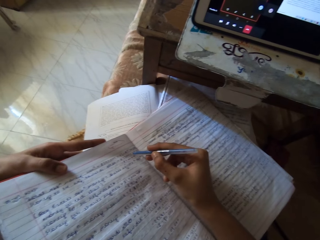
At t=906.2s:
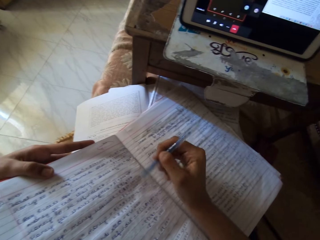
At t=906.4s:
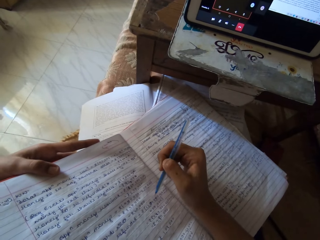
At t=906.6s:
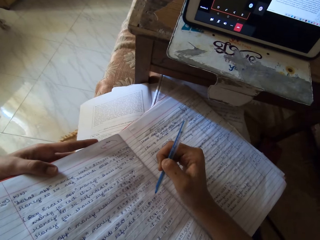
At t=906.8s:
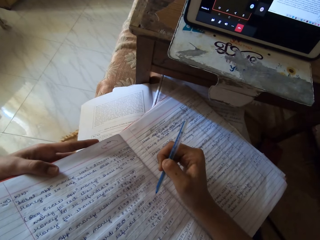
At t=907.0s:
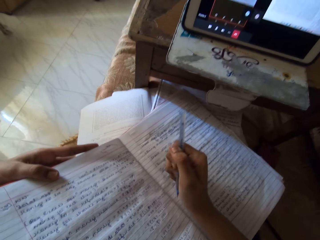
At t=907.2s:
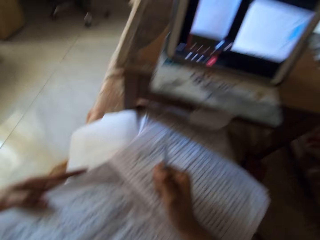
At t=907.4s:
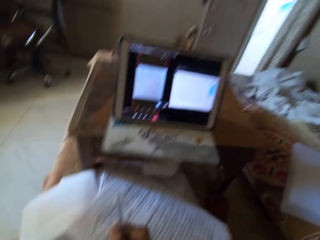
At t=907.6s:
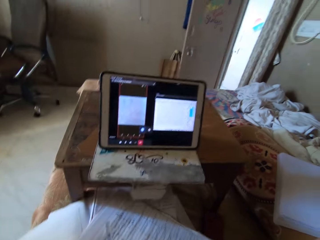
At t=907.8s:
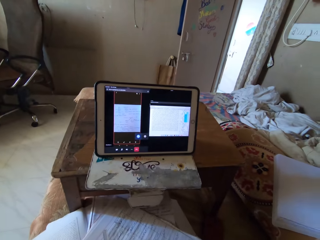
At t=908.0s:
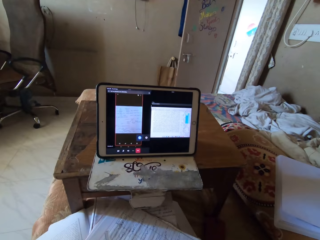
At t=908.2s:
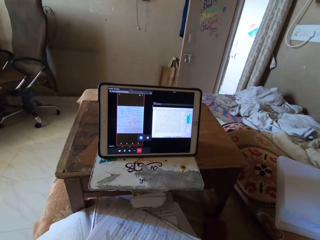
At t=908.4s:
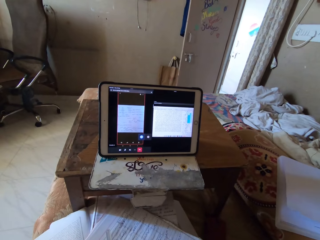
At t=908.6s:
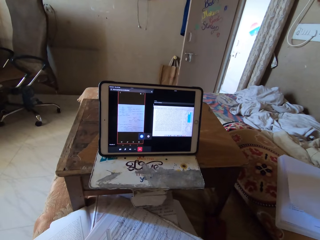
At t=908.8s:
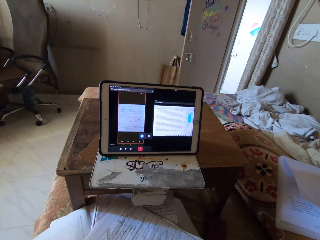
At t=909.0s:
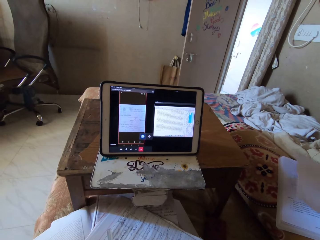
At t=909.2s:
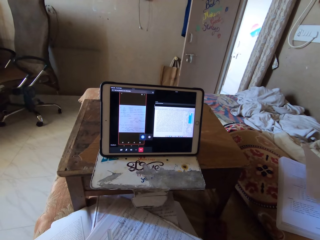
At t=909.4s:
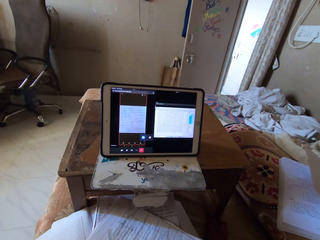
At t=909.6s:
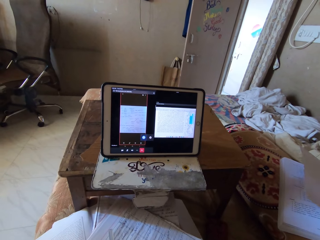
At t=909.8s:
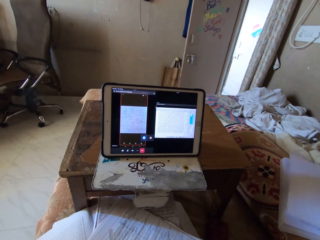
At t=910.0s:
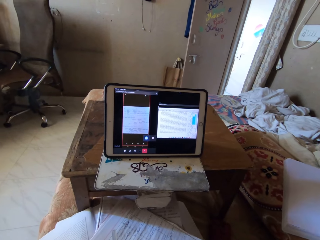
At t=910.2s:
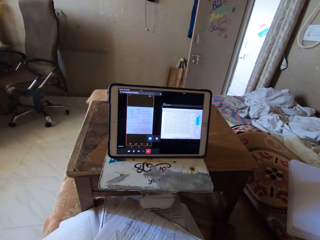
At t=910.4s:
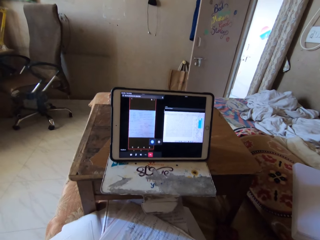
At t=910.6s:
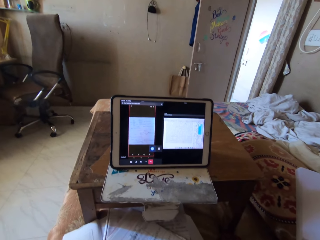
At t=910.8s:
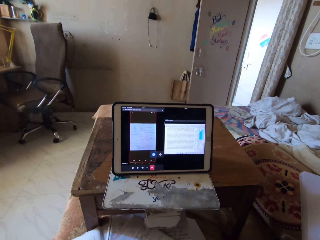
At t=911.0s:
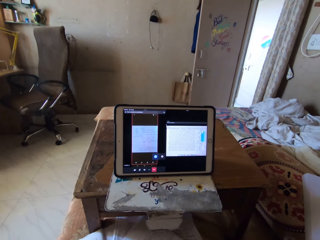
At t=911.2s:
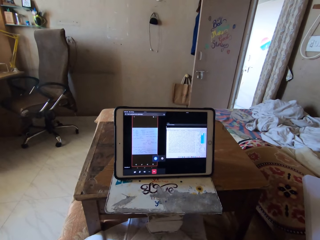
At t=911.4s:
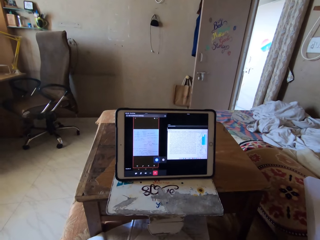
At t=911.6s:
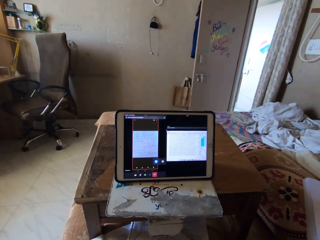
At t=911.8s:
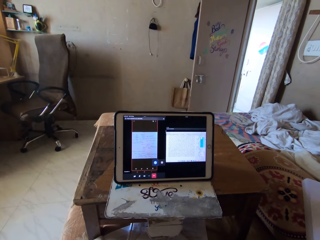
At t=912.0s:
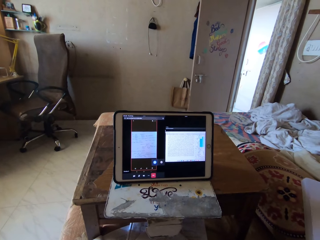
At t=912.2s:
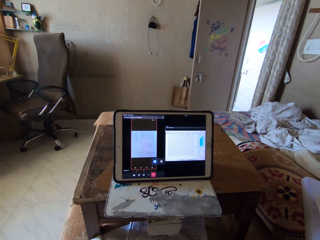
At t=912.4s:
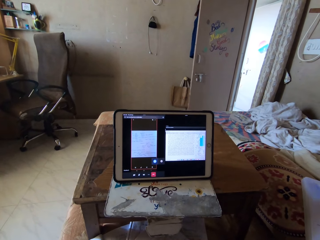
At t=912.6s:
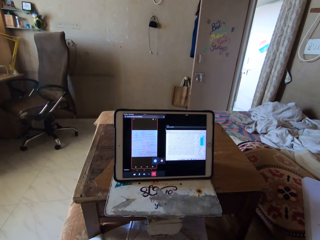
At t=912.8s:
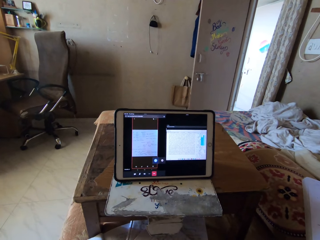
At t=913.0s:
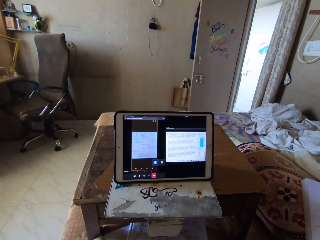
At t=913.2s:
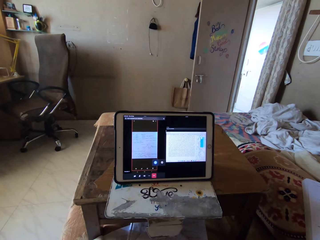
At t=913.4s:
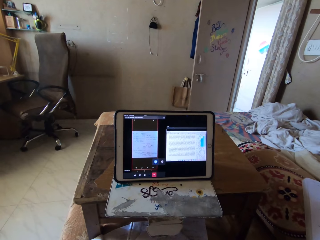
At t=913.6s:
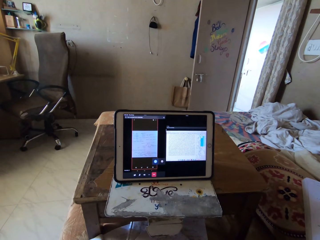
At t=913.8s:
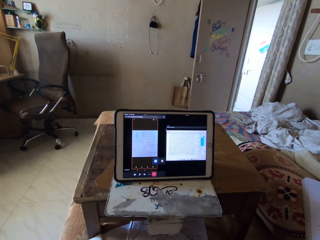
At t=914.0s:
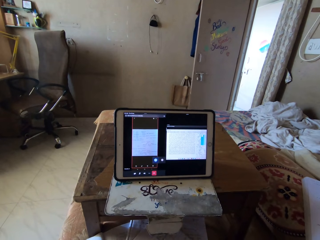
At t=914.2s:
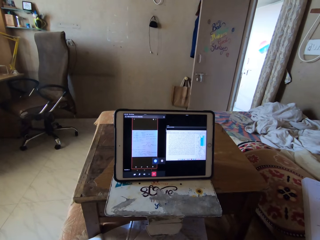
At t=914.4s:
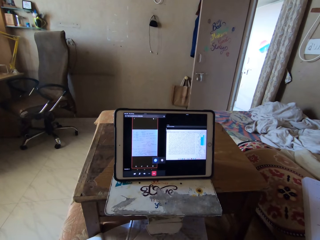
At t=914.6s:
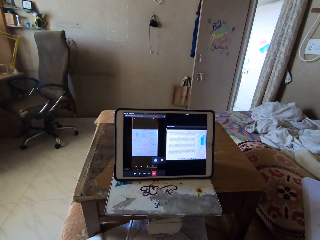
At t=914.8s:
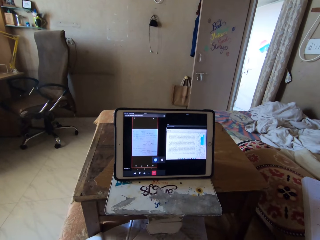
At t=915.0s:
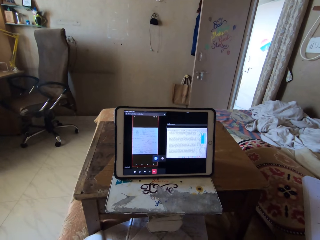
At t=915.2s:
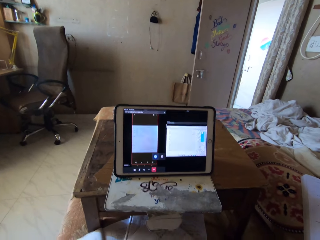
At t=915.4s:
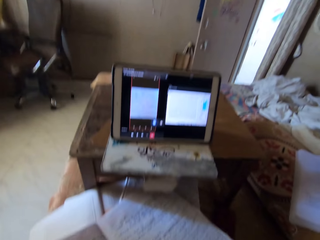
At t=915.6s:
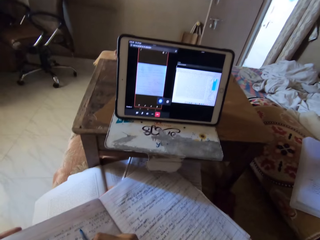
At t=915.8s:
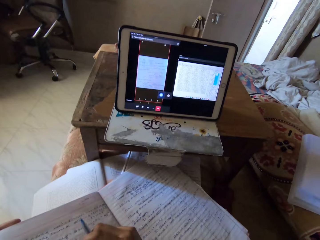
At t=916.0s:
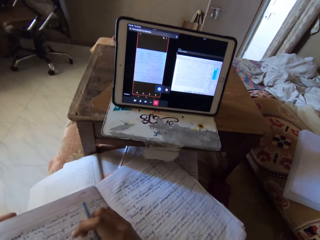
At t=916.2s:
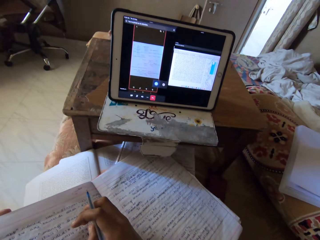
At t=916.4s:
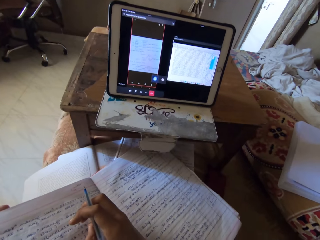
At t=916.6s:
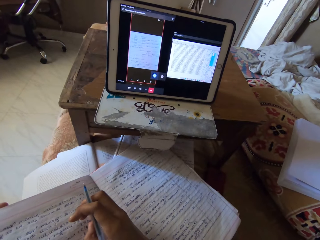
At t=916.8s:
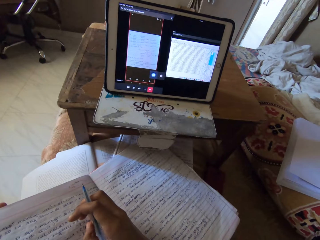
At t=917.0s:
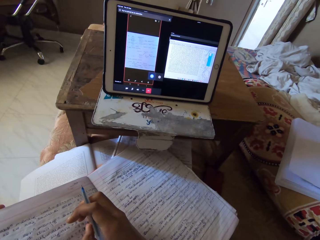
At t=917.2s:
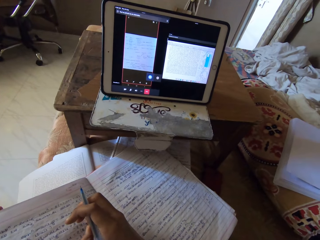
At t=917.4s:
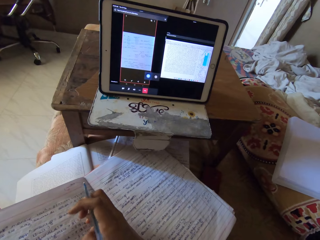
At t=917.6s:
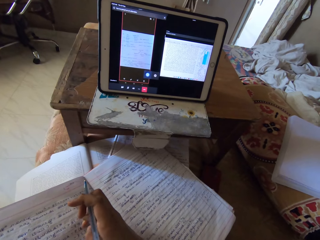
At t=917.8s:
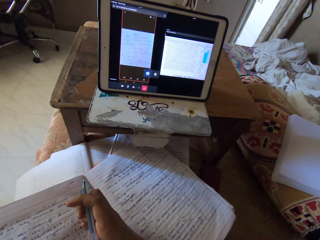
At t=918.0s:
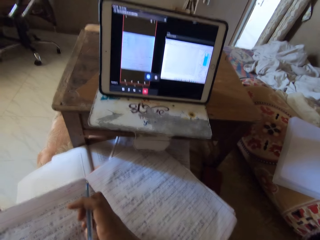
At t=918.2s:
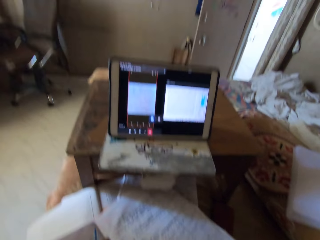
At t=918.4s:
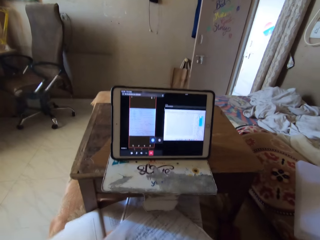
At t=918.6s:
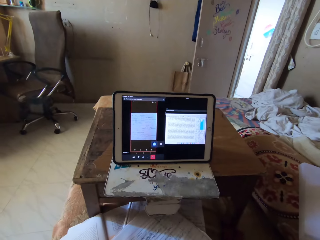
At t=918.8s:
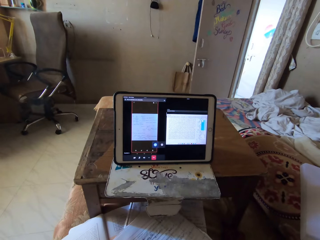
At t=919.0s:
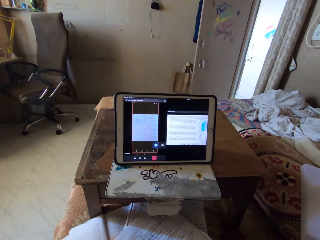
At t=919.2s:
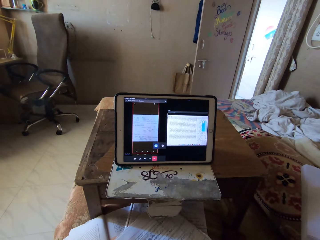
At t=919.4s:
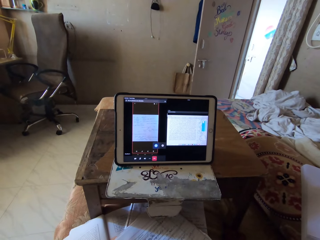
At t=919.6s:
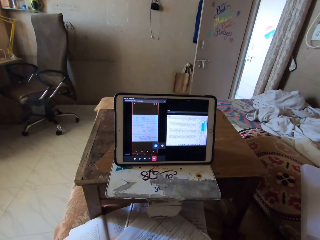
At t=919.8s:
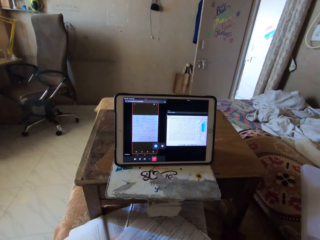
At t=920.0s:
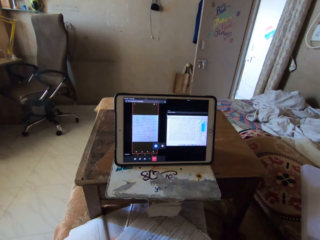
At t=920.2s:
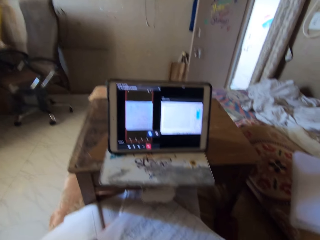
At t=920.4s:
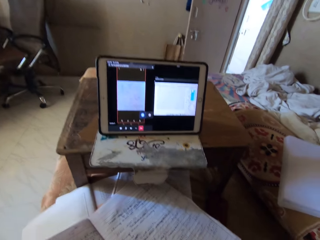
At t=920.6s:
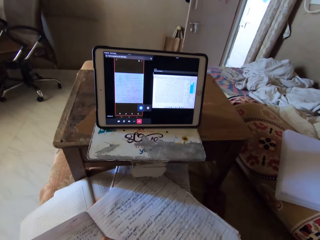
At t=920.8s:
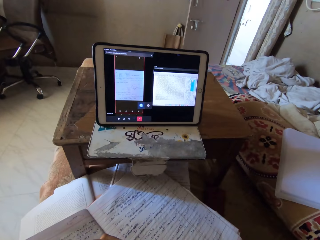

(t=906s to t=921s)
The camera wearer looks at a tablet. She moves her fingers. She looks at the tablet.

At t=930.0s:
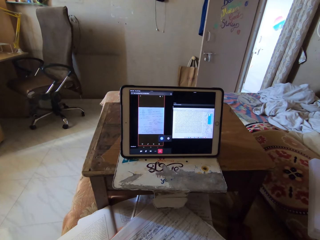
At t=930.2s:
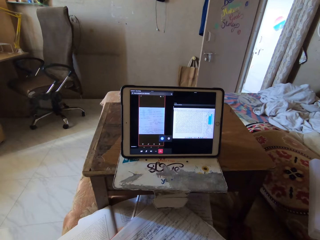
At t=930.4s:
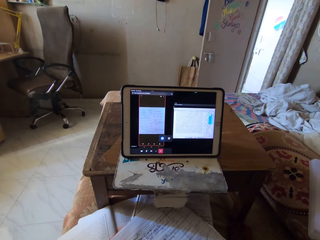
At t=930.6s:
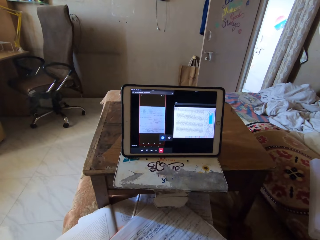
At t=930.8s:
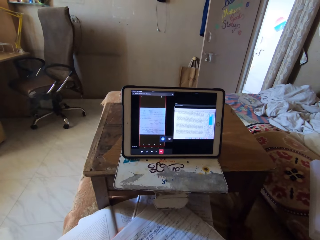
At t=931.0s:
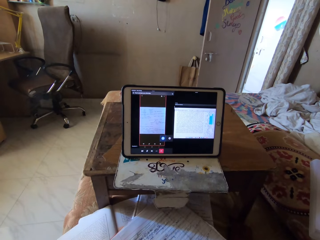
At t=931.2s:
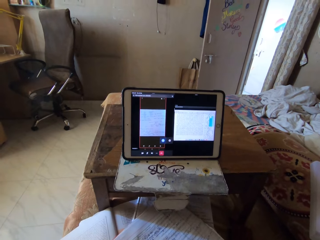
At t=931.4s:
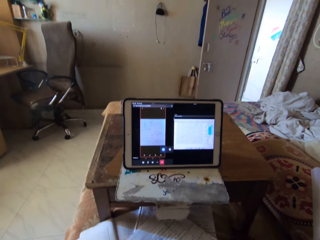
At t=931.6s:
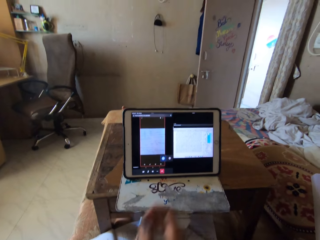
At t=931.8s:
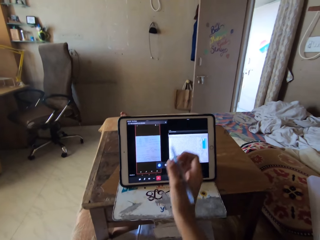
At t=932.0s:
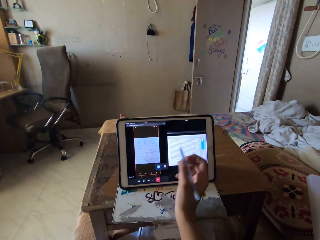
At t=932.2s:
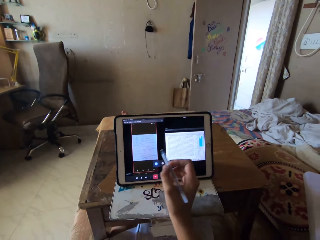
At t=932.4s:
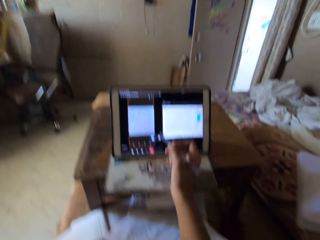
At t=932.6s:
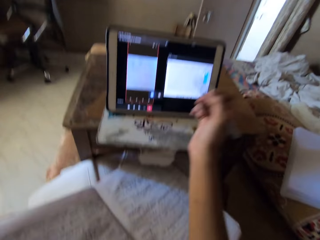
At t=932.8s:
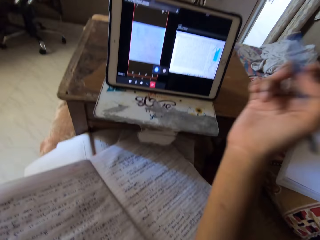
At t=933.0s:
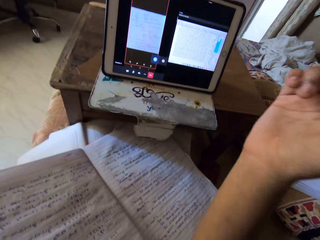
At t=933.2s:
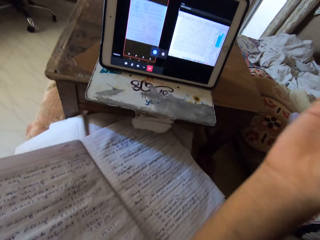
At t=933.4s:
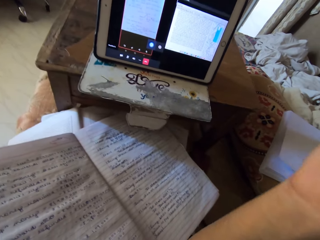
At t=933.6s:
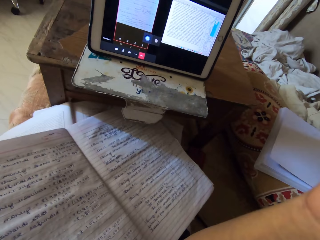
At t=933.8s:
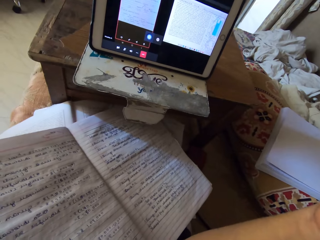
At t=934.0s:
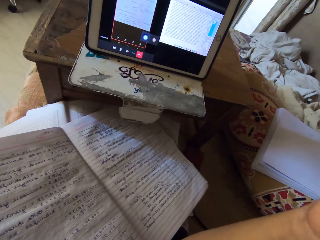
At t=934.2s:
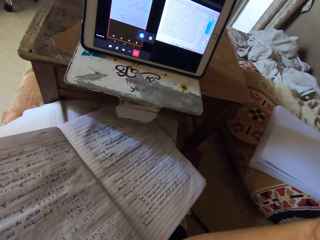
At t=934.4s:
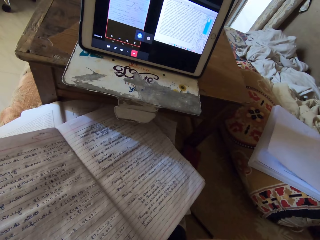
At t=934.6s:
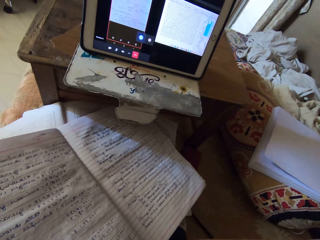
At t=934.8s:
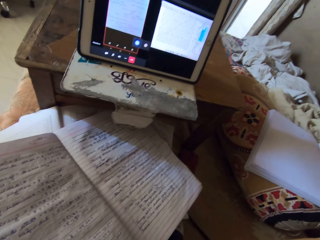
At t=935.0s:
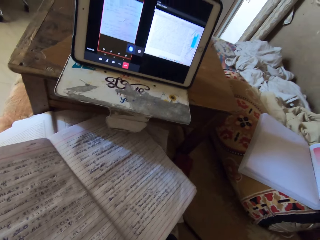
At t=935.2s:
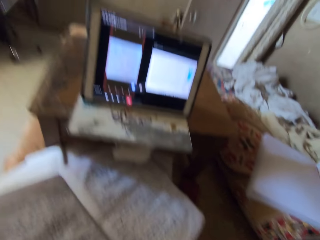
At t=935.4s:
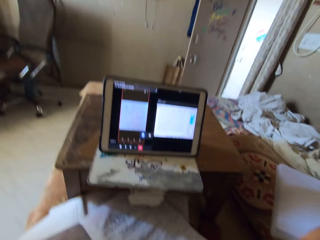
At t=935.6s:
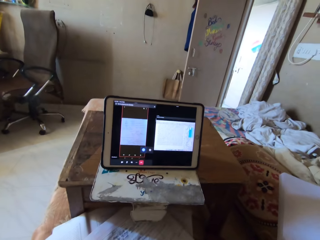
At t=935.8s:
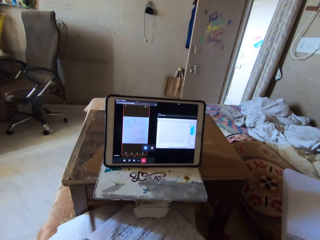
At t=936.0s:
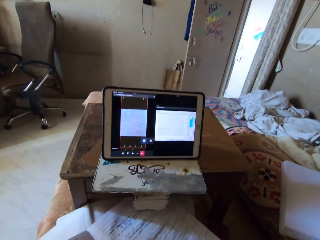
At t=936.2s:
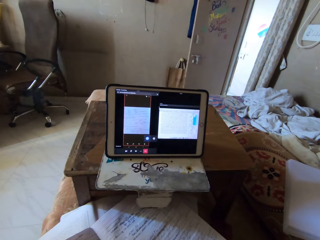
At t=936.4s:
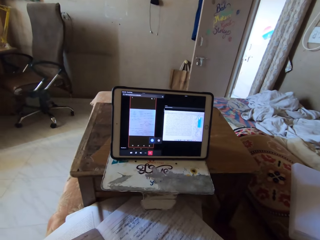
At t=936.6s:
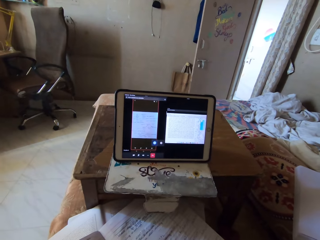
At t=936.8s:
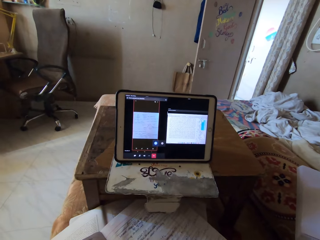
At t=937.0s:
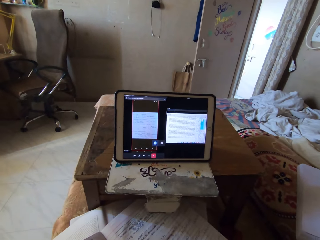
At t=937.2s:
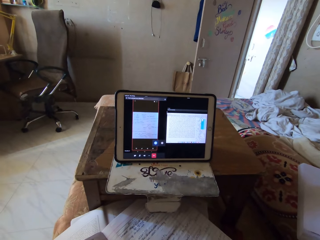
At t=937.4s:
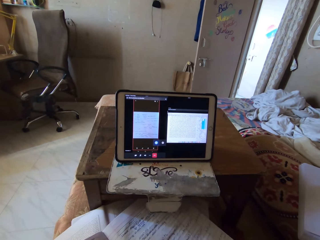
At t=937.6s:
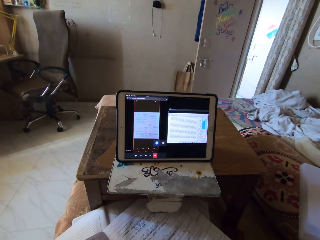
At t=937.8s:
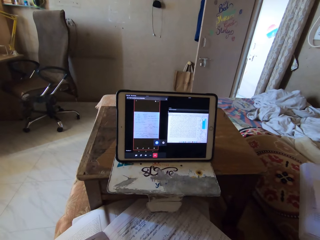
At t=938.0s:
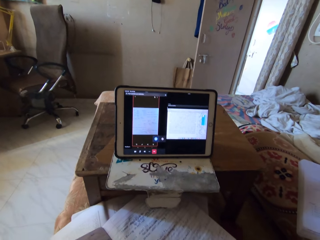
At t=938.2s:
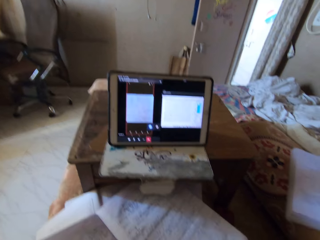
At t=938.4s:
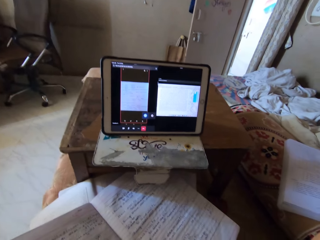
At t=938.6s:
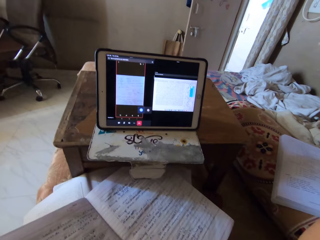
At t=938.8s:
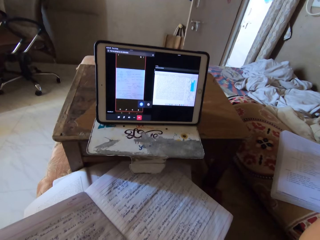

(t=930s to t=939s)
The camera wearer points at a tablet using a pen. She moves her hand up. She looks at the tablet.
